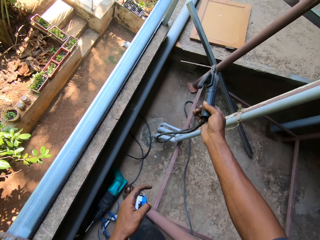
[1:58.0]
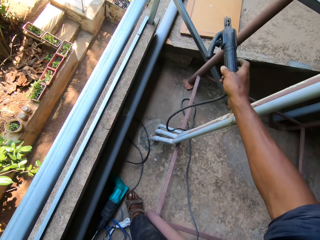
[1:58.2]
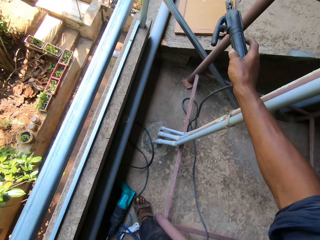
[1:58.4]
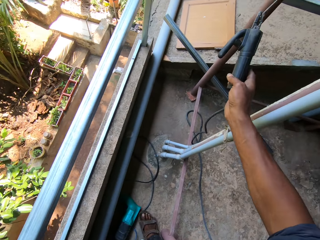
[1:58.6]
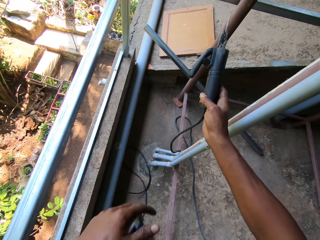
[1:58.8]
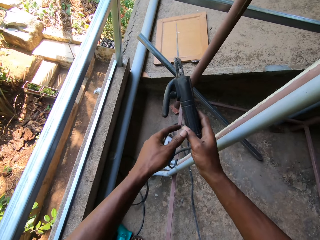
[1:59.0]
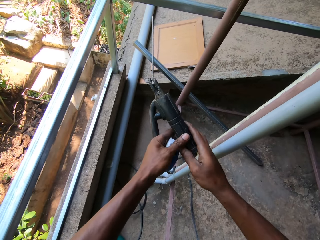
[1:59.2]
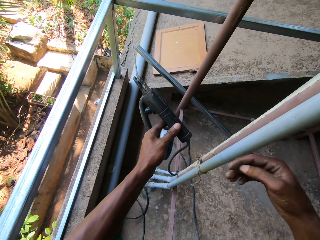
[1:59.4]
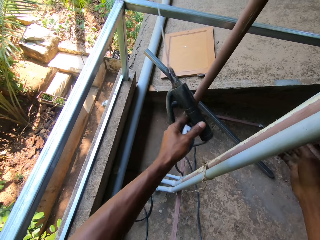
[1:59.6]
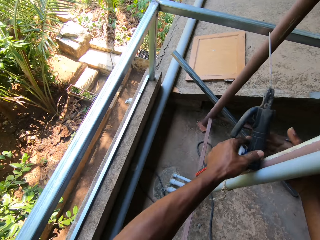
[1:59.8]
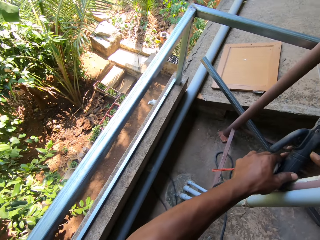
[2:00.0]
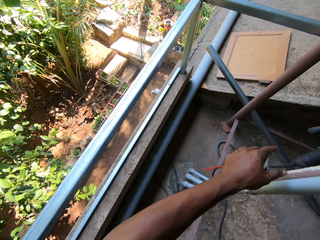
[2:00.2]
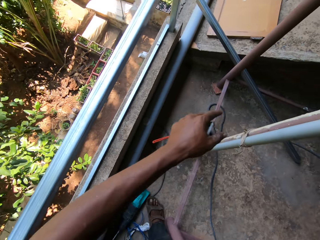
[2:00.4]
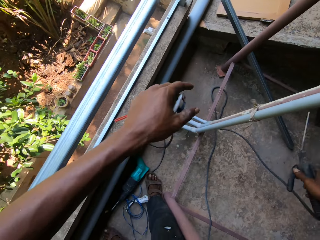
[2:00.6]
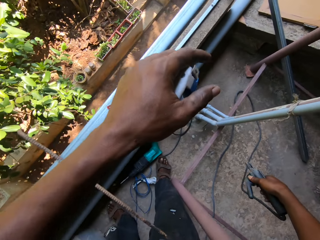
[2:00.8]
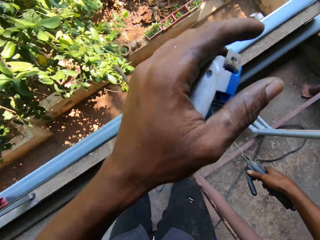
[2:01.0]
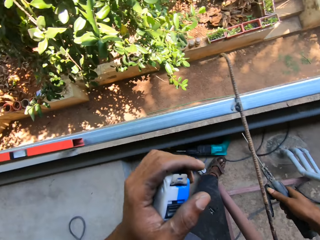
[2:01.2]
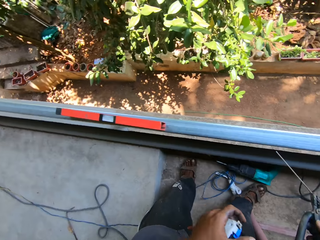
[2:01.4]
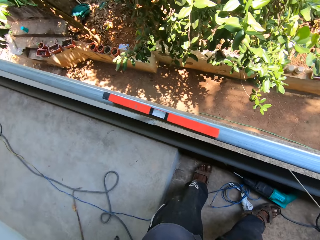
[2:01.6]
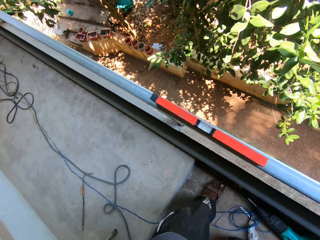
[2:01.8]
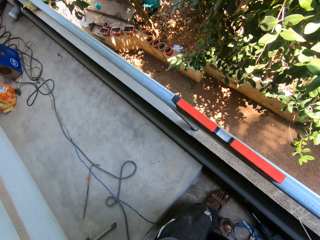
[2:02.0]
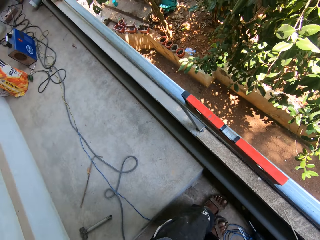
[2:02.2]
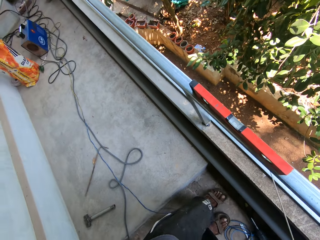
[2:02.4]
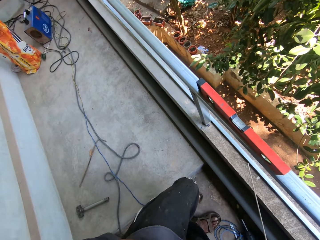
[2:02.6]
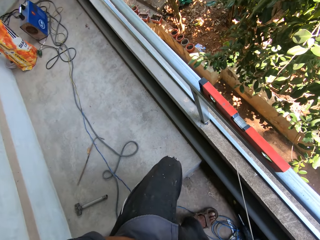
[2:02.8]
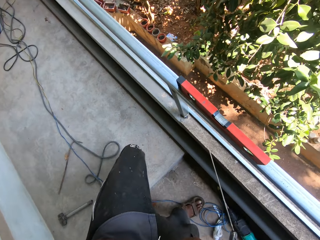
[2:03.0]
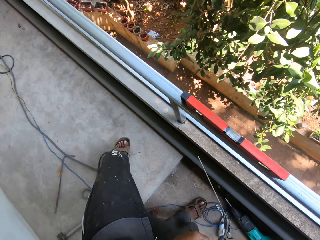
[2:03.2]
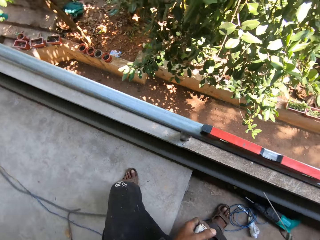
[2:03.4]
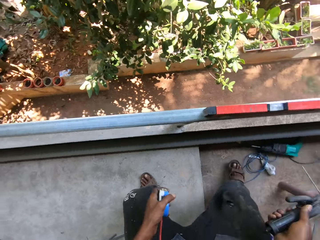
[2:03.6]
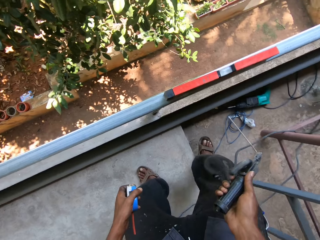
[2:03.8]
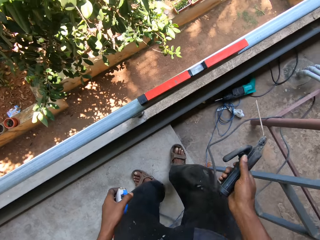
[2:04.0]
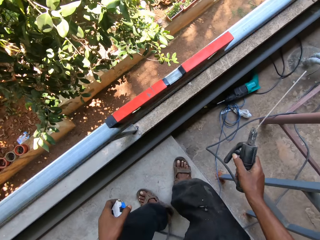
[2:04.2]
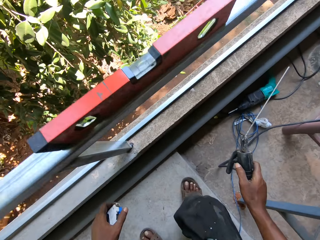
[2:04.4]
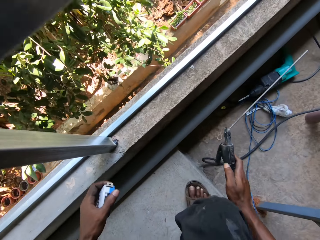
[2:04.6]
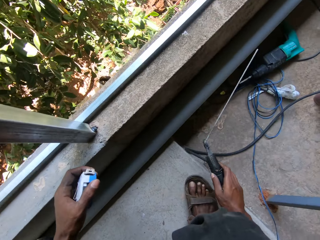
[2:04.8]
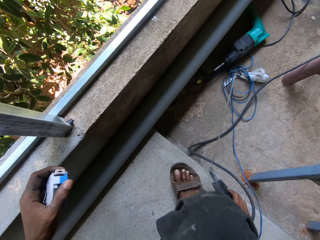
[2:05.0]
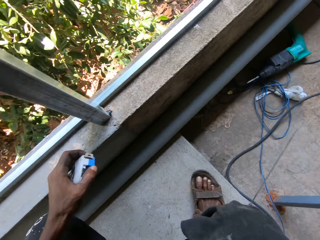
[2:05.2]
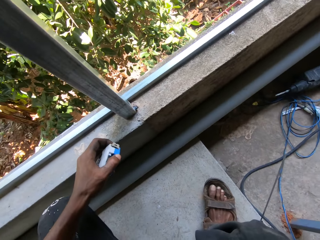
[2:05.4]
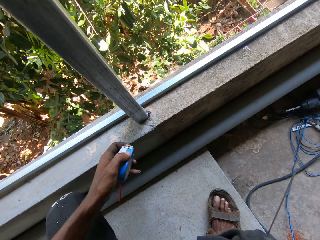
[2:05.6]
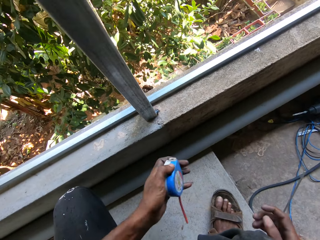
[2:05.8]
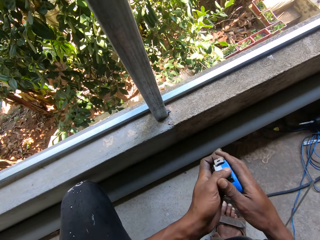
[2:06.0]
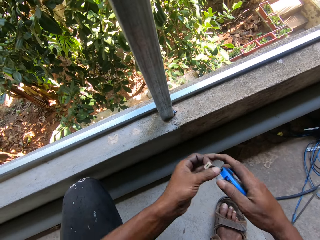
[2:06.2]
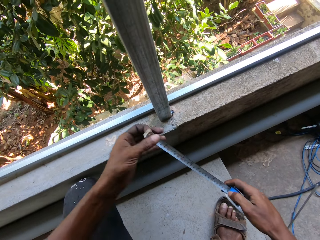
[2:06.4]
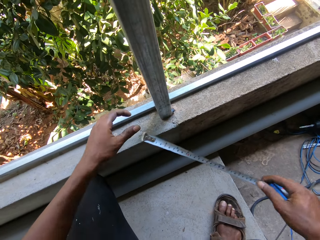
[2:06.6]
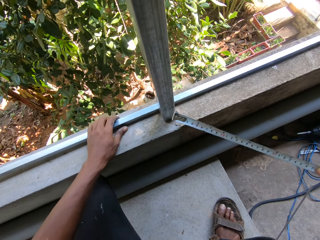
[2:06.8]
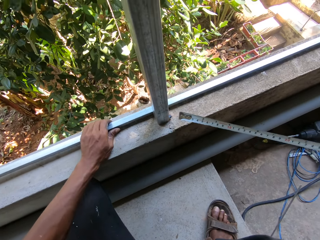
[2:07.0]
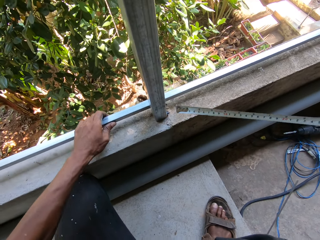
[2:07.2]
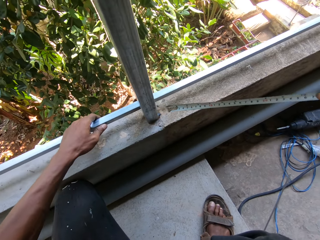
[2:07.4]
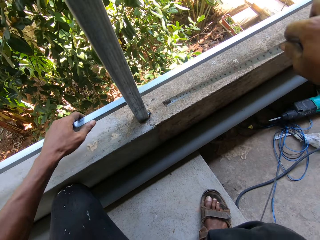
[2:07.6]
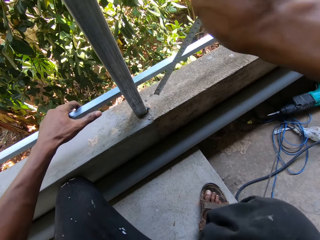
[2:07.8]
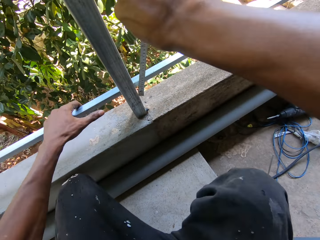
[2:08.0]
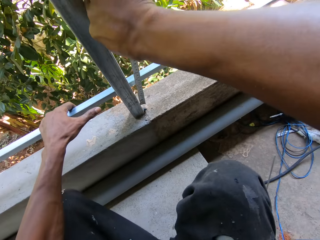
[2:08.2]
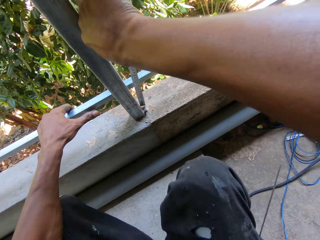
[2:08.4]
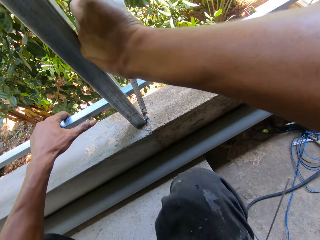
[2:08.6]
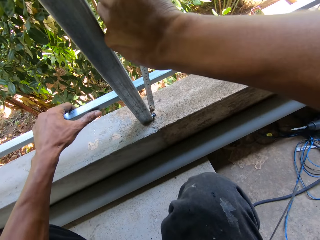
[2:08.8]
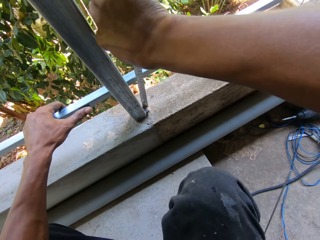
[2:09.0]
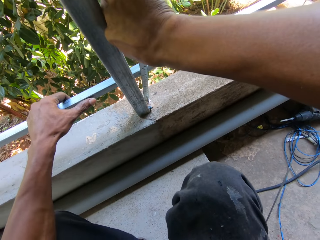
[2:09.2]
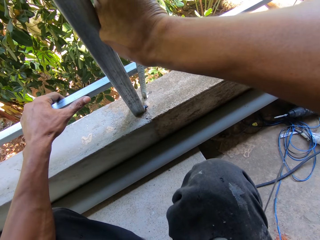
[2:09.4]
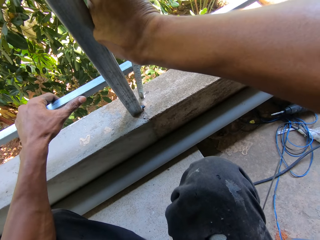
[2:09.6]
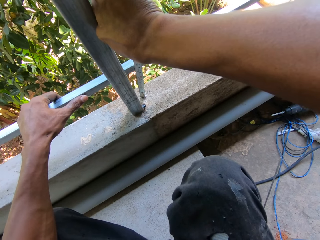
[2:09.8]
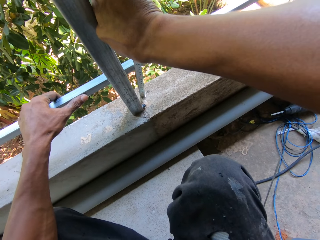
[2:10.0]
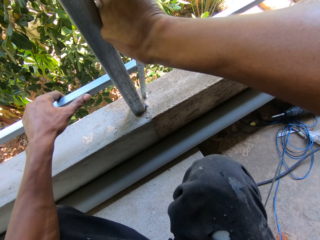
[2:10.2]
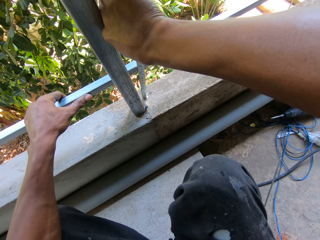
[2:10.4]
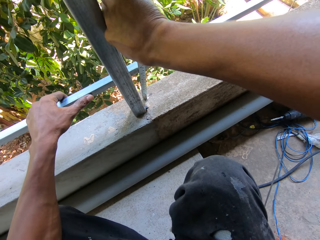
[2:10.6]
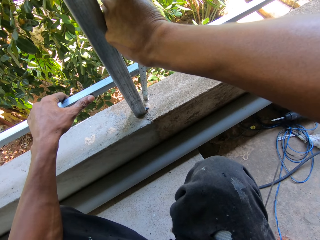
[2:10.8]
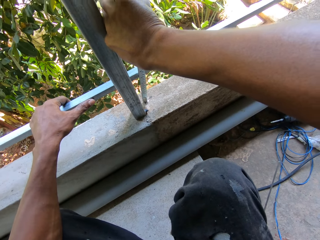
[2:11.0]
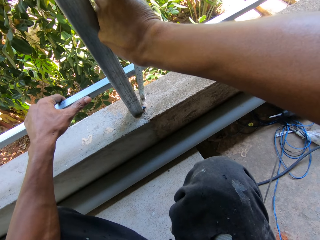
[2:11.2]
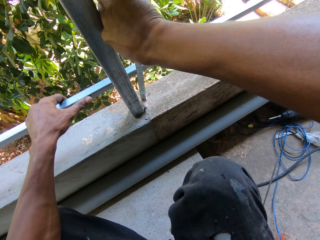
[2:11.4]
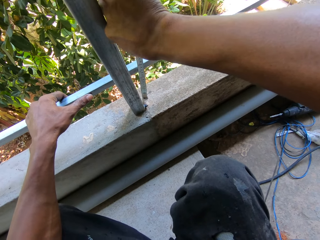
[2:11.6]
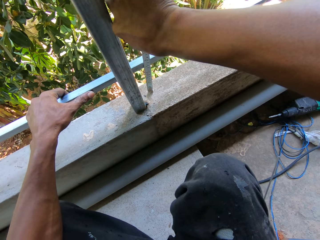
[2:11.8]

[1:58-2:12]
The camera wearer passes the electrode holder from his right hand to his left hand. He passes the electrode holder from his left hand to his right hand. He places the electrode holder on the floor with his right hand. He passes the measuring tape from his left hand to his right hand. He draws out the measuring tape in his right hand with his left hand. He holds the metal bar on the balcony concrete with his left hand and picks up the metal bar from the balcony concrete with his left hand. He measures the metal bar on the balcony handrail with the measuring tape in his right hand.

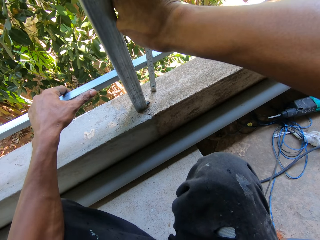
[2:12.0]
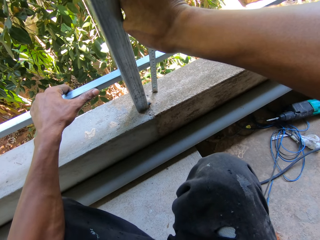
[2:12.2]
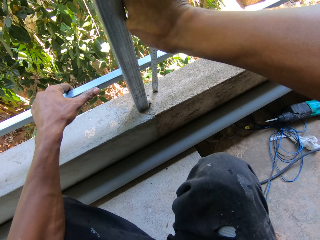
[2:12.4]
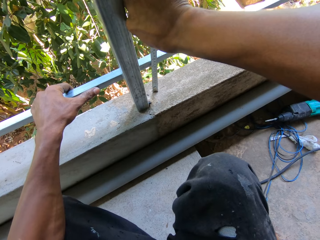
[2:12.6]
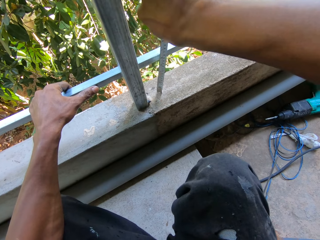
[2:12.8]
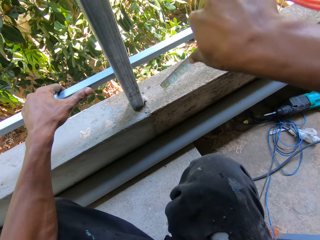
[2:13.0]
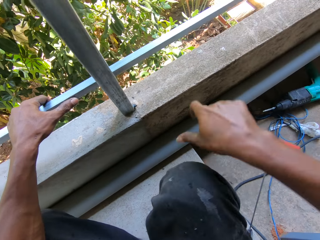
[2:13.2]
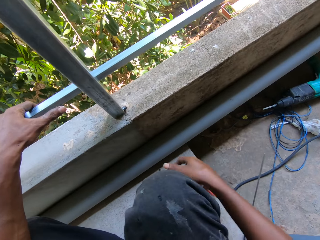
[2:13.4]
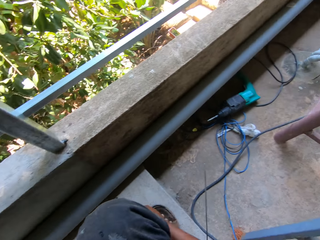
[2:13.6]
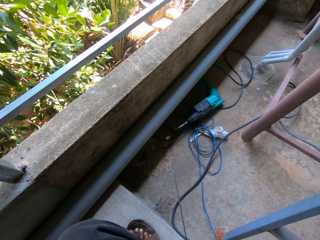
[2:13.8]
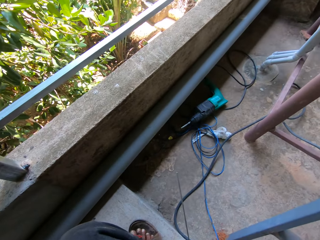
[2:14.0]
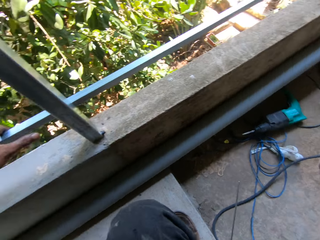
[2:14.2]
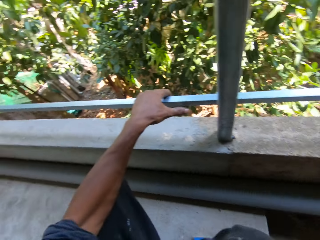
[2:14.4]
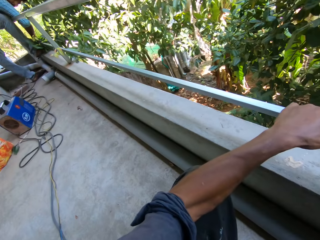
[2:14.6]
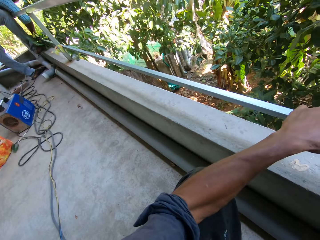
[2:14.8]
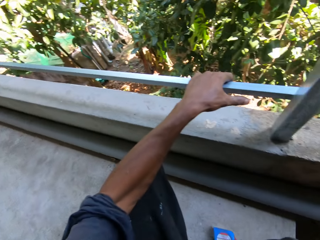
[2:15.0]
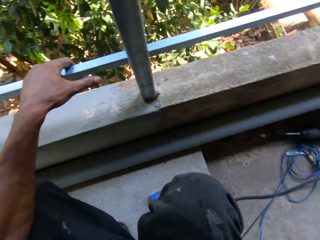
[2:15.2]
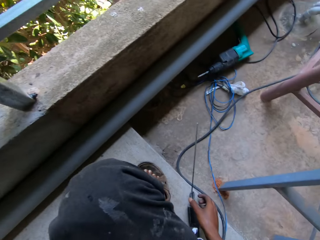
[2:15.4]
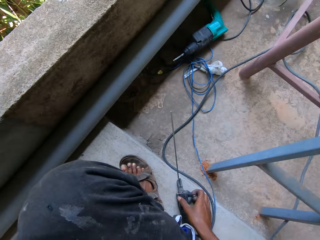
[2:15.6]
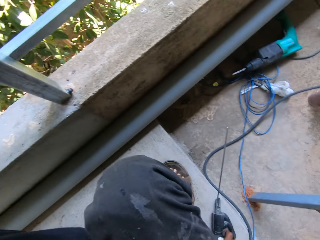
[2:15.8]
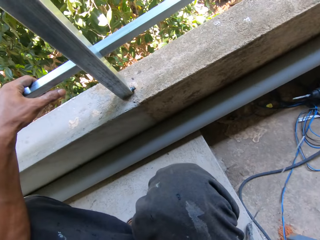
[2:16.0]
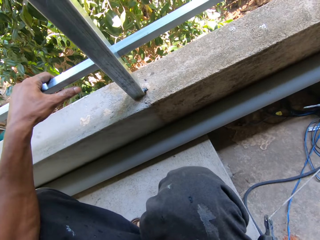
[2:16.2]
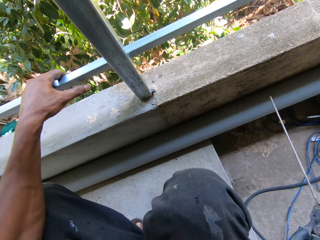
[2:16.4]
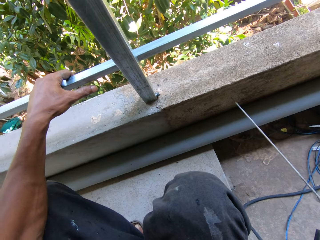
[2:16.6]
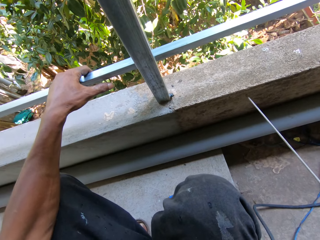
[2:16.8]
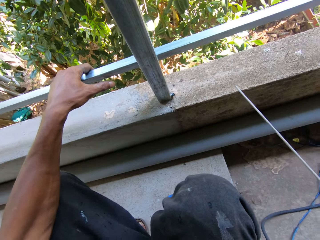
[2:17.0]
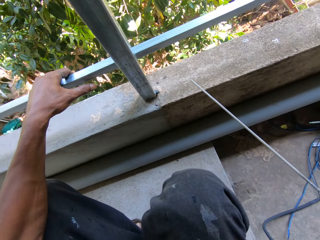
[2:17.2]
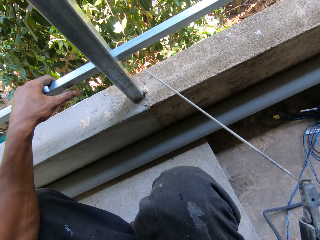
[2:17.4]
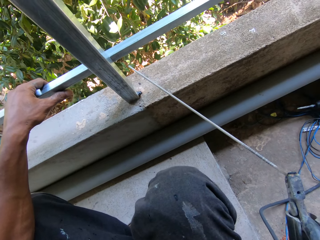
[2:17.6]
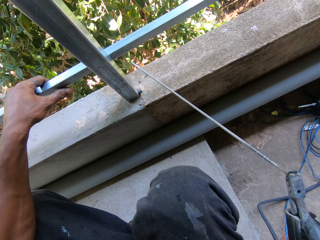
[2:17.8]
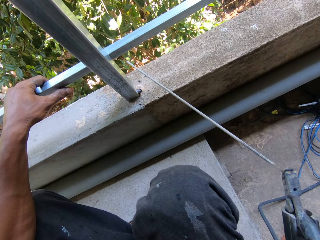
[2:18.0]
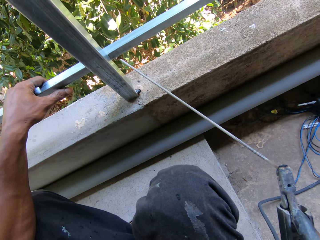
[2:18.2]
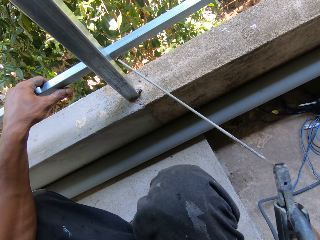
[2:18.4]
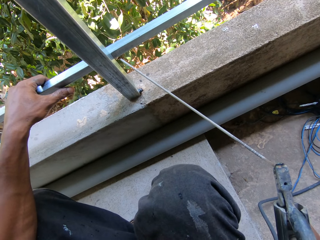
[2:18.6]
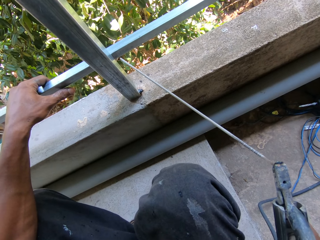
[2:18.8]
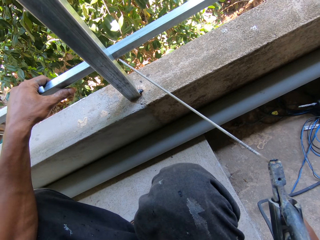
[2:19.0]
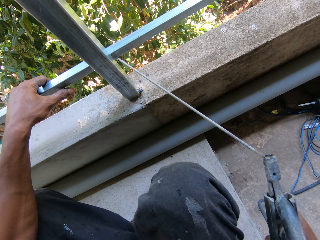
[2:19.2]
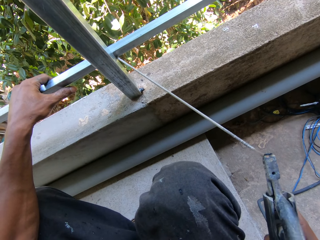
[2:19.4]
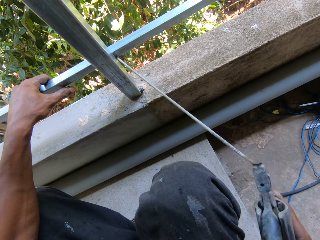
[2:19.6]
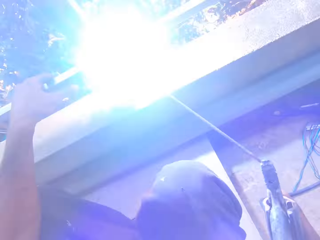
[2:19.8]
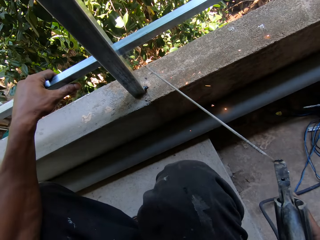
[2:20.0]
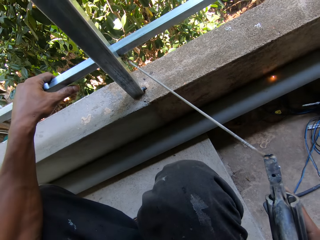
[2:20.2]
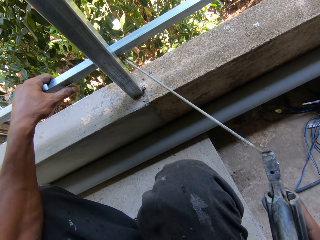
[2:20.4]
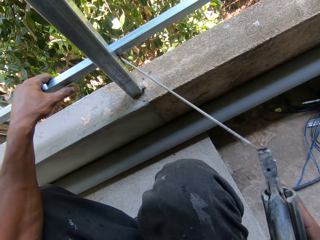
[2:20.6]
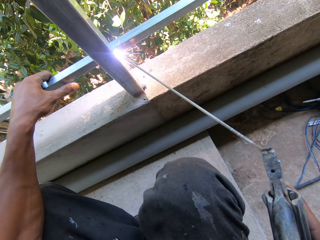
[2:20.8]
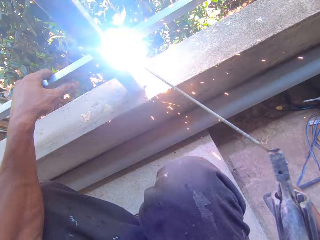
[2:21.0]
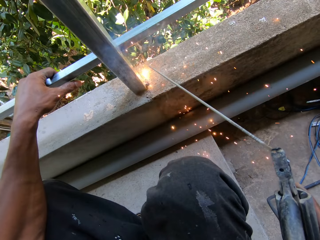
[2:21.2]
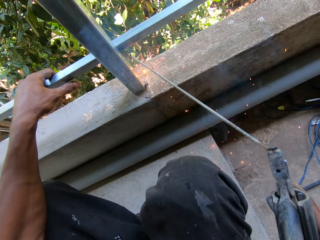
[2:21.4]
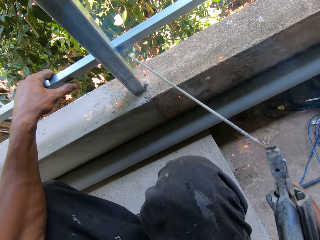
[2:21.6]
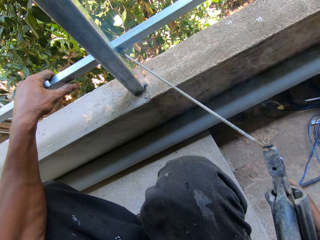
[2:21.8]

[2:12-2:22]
The camera wearer folds the measuring tape in his right hand. He places the measuring tape on the floor with his right hand. He interacts with a man. The camera wearer picks up the electrode holder from the floor with his right hand. He welds the metal bar on the balcony handrail with the electrode on the electrode holder in his right hand.
